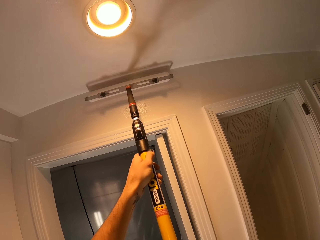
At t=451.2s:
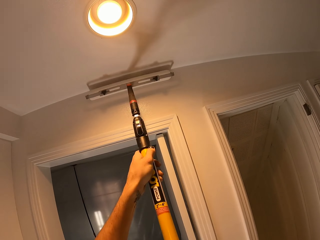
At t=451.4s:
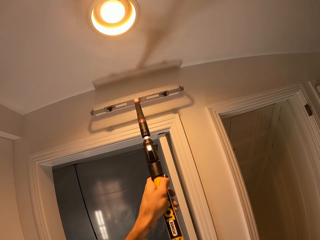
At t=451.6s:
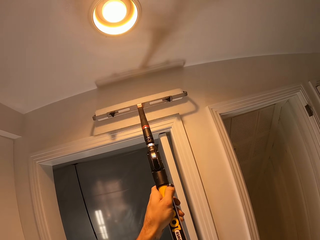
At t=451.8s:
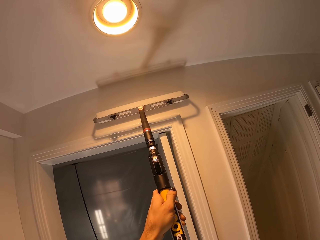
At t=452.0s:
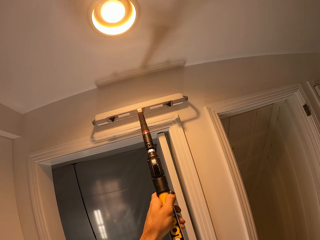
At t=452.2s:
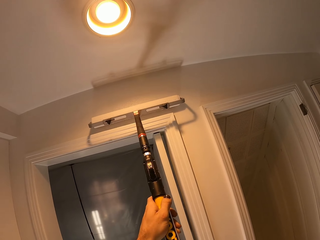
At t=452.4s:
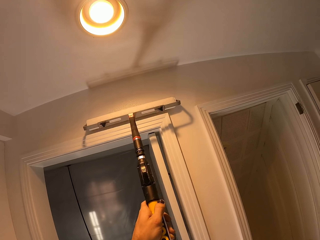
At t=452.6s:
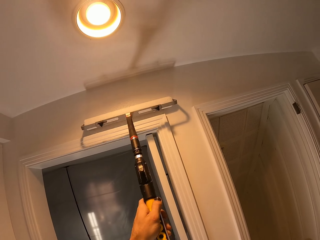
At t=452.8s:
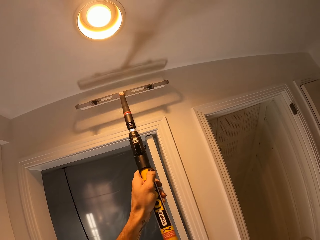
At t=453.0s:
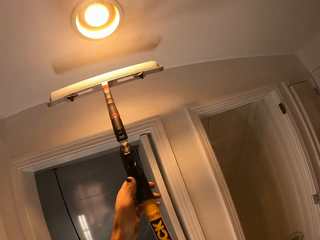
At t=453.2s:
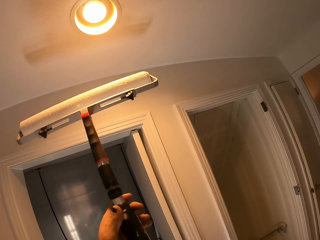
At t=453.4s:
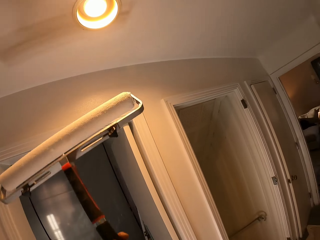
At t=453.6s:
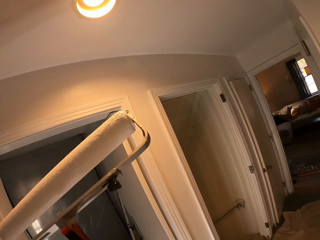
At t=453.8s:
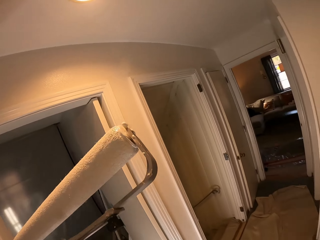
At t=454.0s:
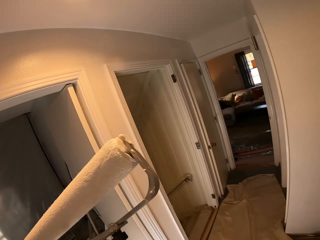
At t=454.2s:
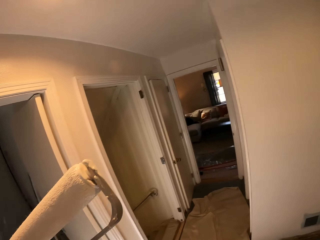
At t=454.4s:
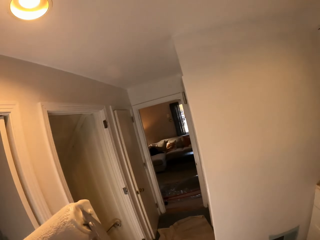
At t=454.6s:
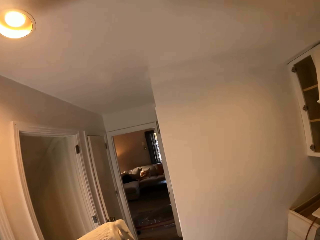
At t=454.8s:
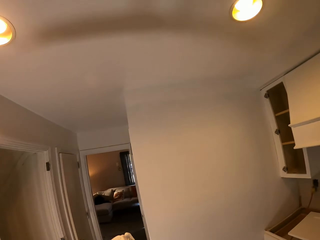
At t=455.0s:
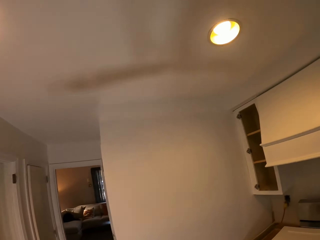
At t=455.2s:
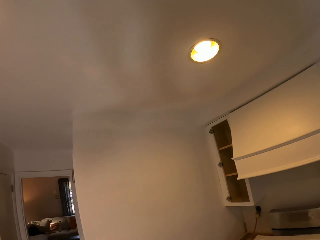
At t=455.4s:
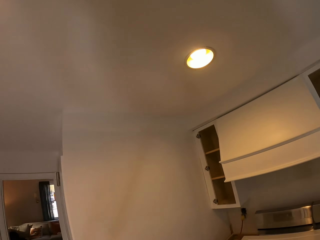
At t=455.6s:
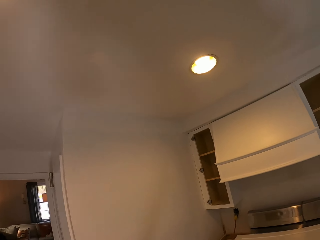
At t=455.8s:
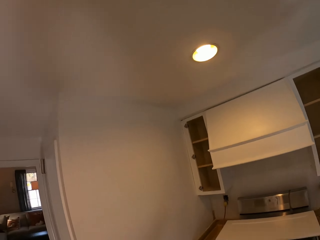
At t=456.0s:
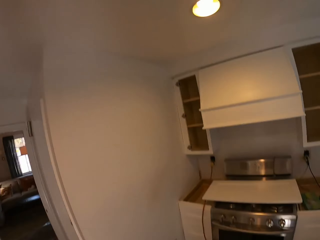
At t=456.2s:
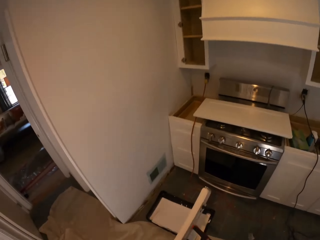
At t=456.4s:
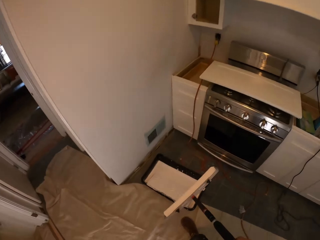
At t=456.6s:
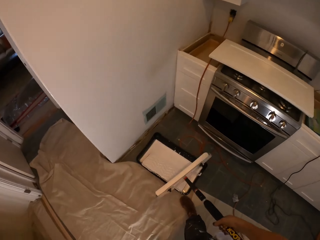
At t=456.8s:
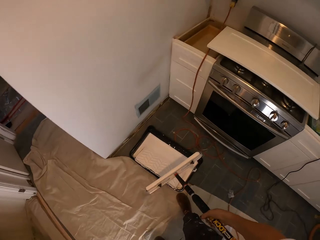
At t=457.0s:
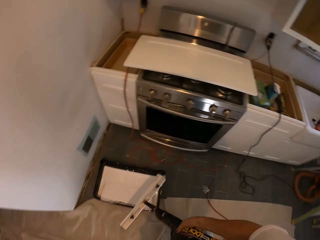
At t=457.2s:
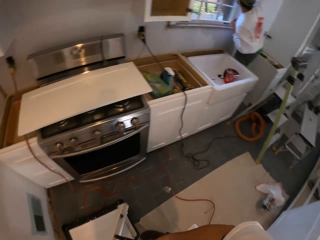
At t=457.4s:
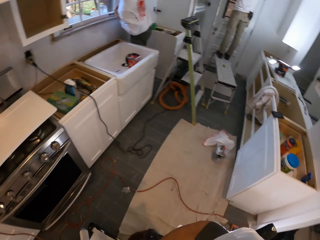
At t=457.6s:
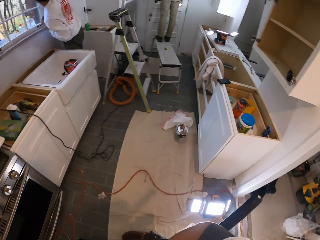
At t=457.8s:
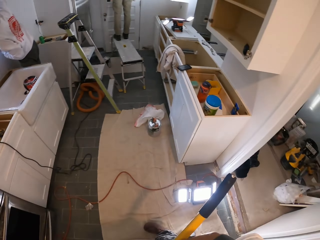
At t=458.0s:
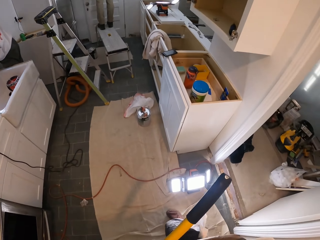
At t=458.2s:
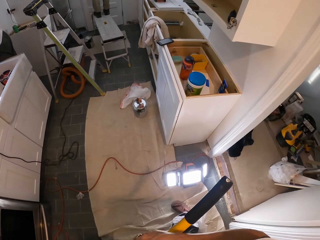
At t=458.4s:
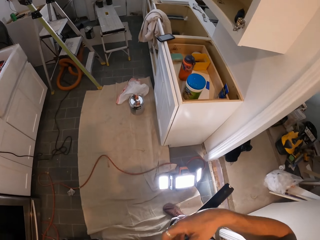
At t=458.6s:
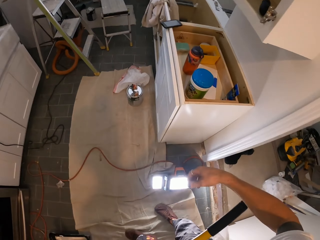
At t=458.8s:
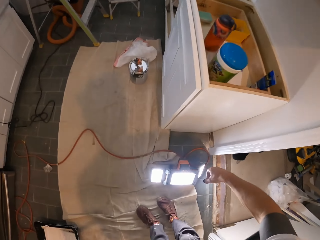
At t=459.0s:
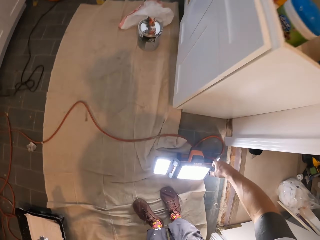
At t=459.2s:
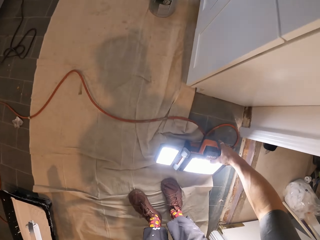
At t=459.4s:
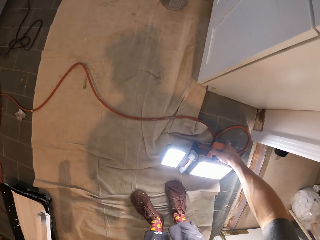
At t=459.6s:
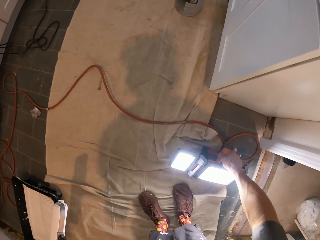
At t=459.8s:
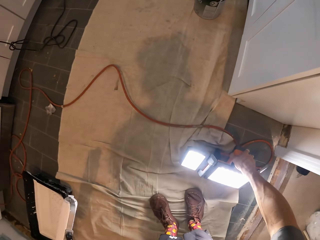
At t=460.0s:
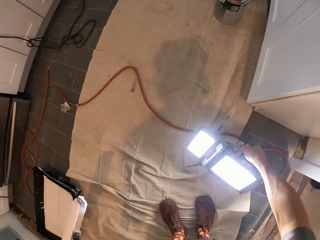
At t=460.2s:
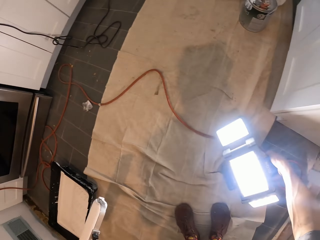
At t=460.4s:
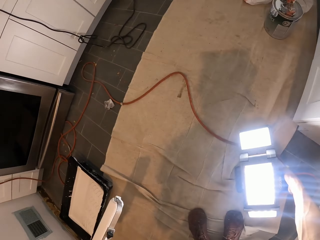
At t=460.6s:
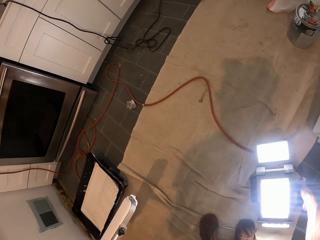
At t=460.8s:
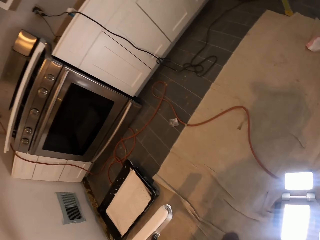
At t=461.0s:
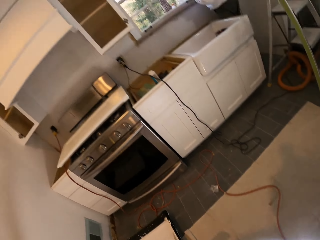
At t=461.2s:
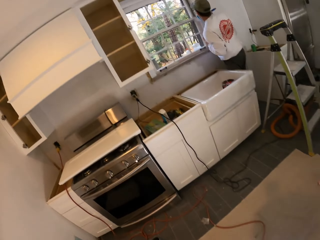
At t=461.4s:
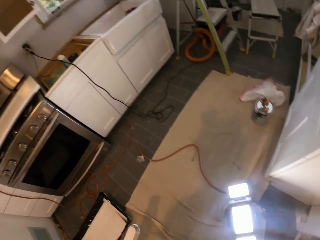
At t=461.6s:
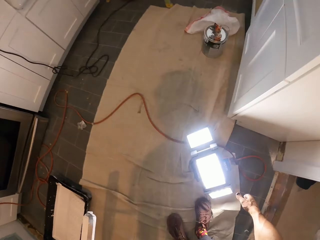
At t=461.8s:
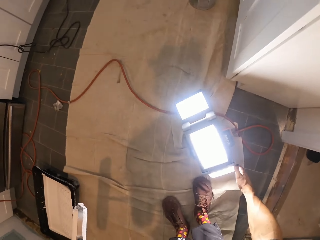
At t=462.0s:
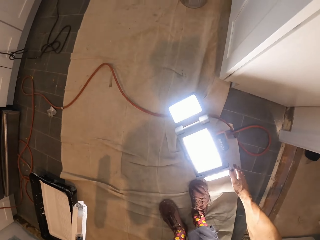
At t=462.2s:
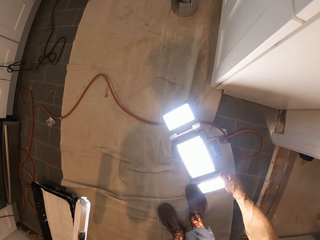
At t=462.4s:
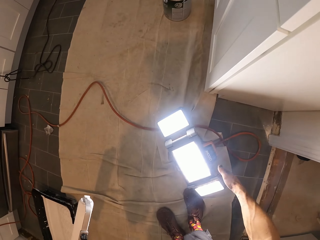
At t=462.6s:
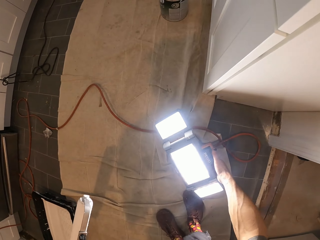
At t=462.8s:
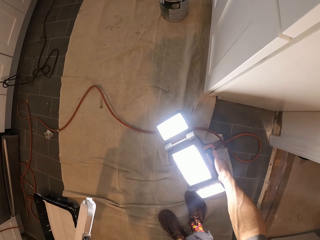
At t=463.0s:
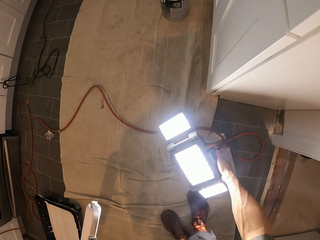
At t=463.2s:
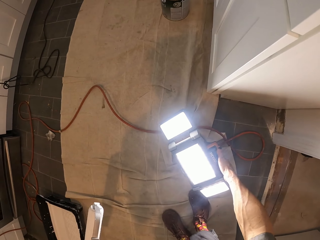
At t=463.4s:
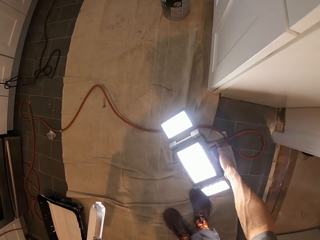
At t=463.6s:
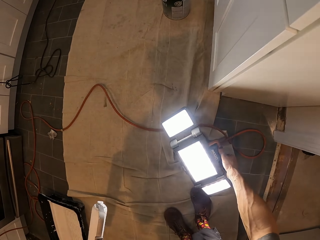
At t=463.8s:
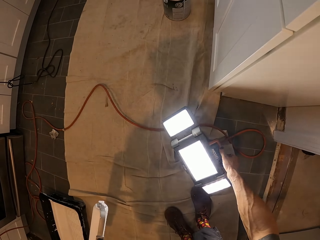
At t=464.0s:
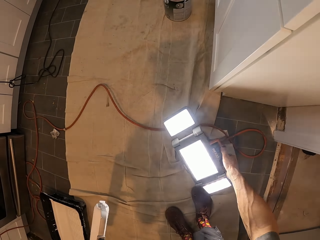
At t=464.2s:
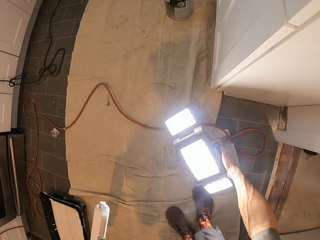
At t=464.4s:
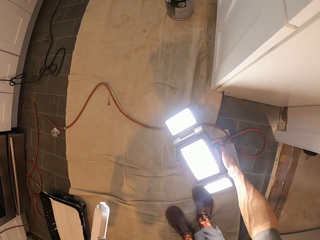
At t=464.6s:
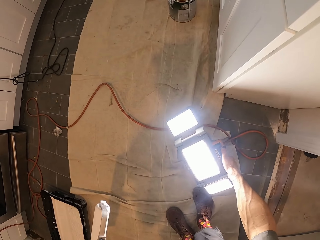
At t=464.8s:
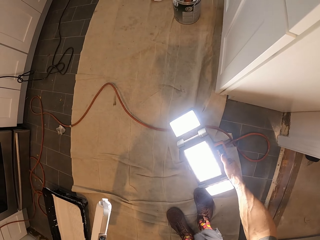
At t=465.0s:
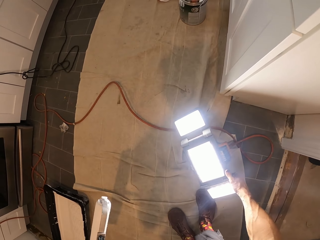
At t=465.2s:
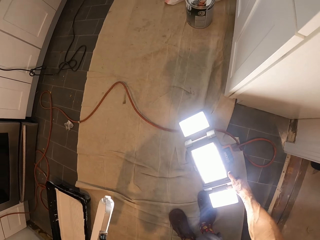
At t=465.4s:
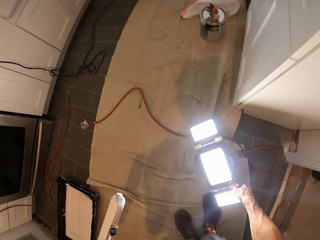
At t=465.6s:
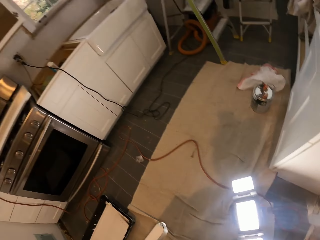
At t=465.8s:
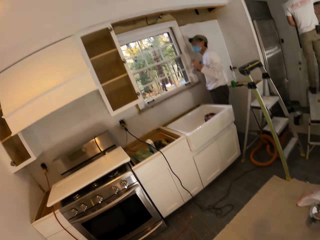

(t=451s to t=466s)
The camera wearer turns around. They look around the house. They move a floor lamp. They pick the lamp light. They look around the house. They hold on the lamp light. They adjust the floor lamp brightness.

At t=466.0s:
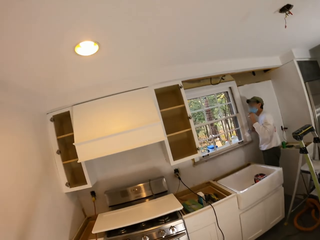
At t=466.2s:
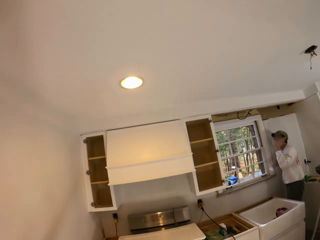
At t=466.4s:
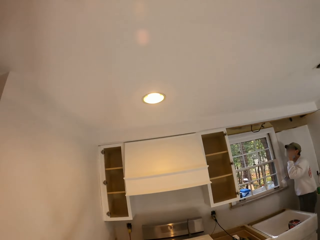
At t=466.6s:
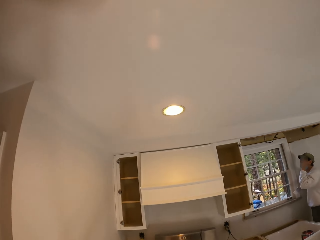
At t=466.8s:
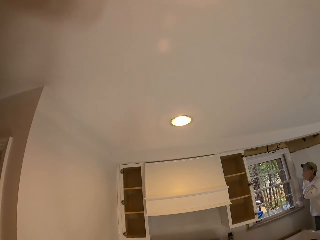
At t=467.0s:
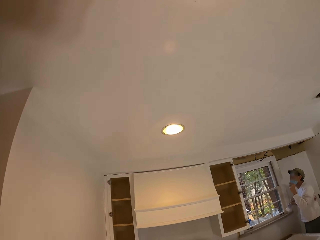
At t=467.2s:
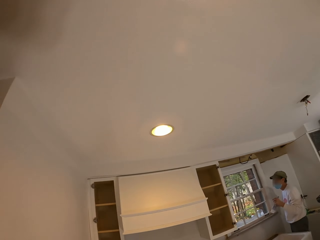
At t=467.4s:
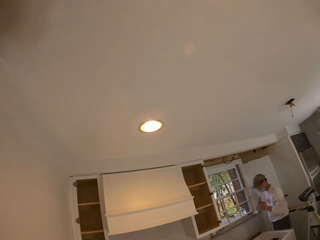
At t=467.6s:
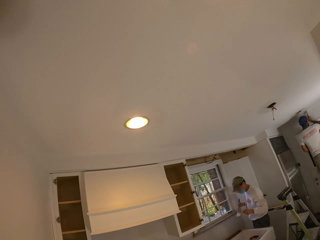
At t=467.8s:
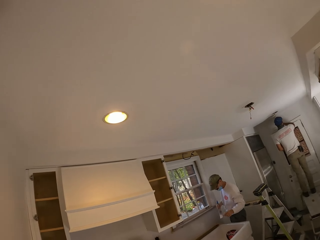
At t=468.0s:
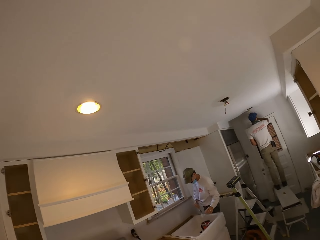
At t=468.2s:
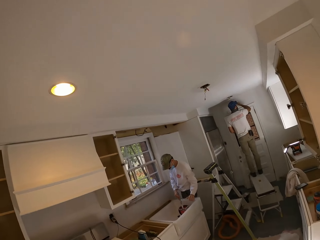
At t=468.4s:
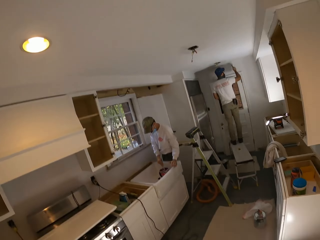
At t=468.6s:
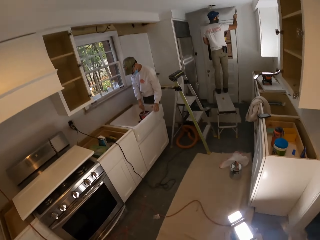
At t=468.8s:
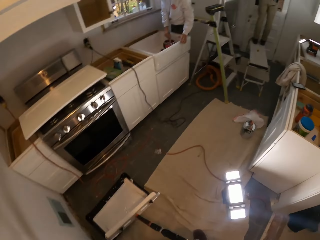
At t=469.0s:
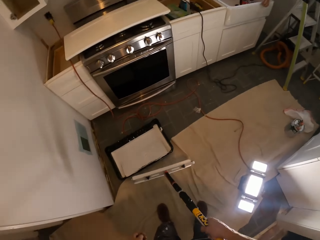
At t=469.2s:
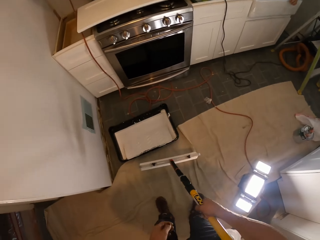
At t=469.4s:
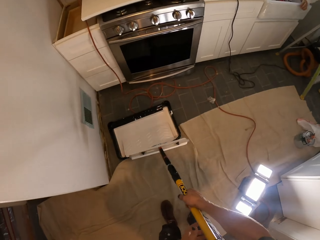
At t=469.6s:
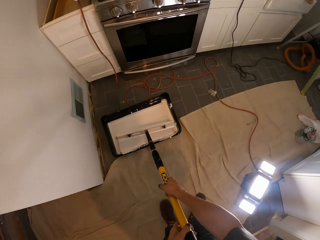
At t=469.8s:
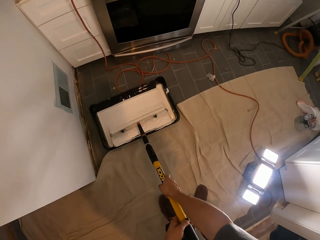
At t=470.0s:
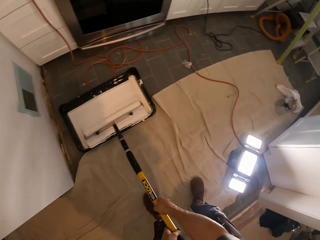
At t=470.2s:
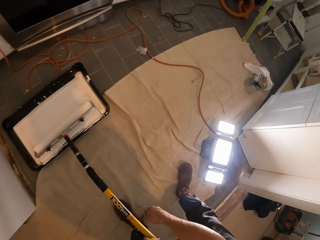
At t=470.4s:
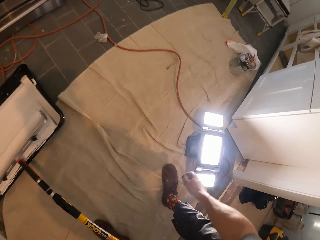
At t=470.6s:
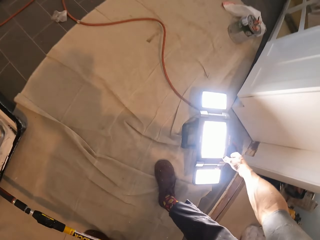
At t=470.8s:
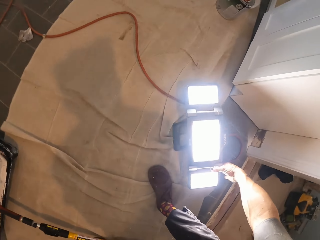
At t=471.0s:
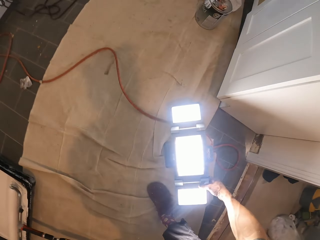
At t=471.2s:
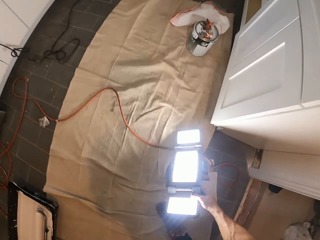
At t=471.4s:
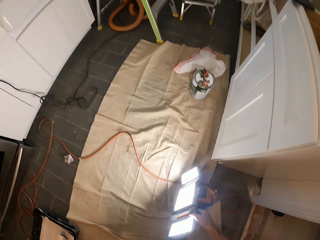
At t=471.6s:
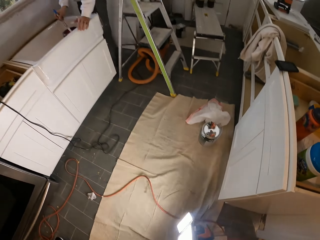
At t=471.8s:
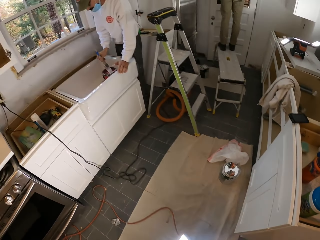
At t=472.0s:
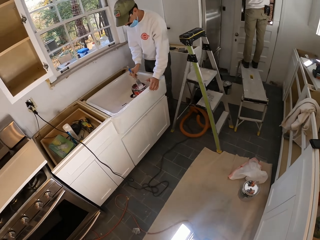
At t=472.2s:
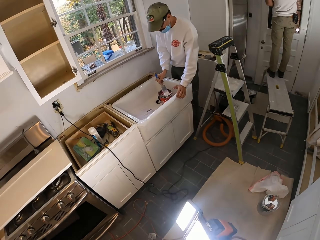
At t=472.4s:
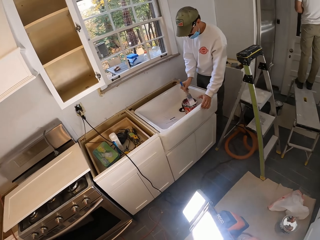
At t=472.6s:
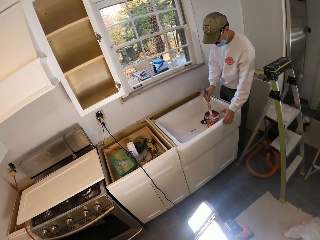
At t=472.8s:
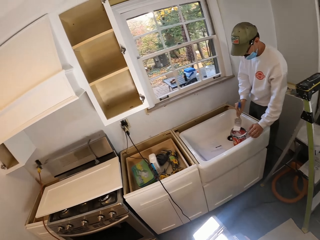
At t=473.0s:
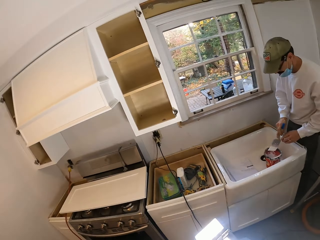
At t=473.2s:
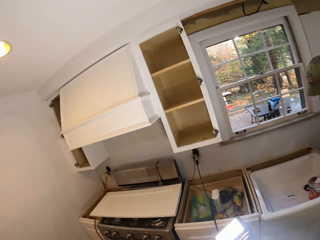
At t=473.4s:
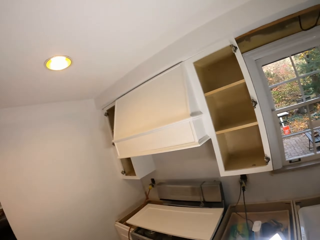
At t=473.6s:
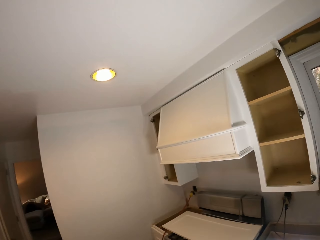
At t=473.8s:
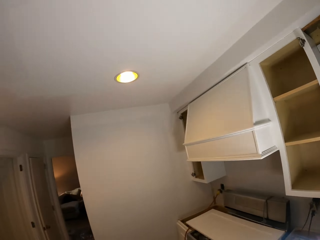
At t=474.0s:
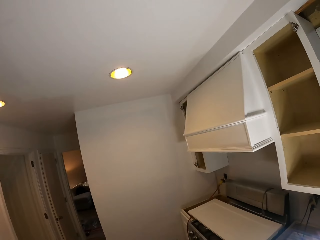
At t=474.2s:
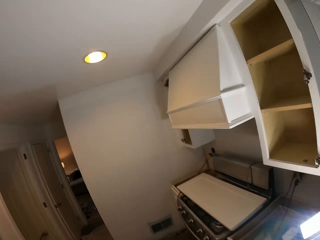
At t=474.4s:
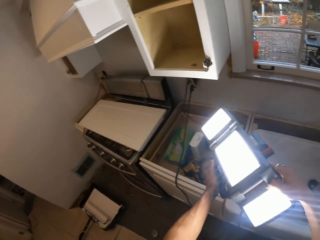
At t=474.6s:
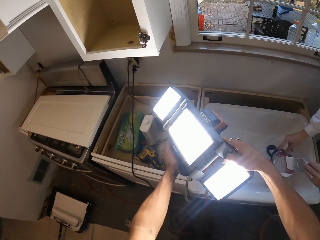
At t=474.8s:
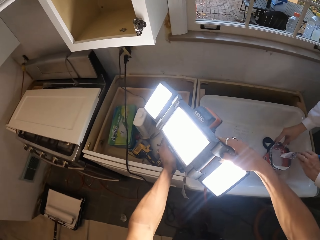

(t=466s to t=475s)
The camera wearer looks around the house. They rub a roller on the paint container. They hold on a lamp light. They pick the floor lamp. A man scrapes paint. The camera wearer walks around the house.
